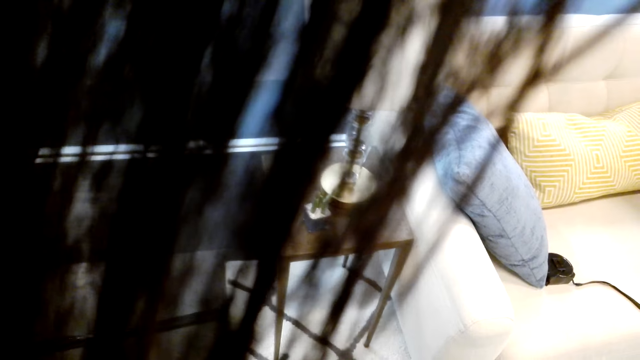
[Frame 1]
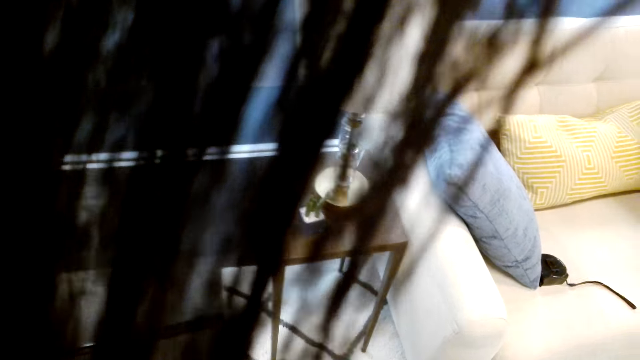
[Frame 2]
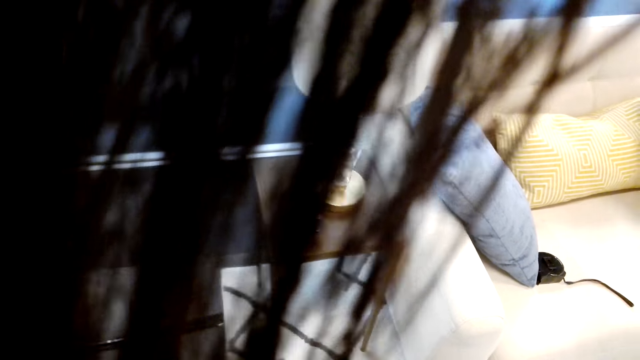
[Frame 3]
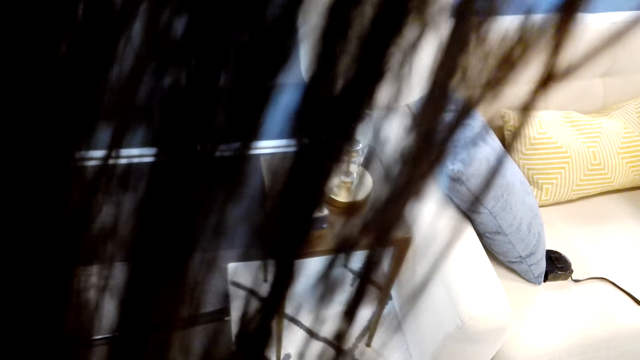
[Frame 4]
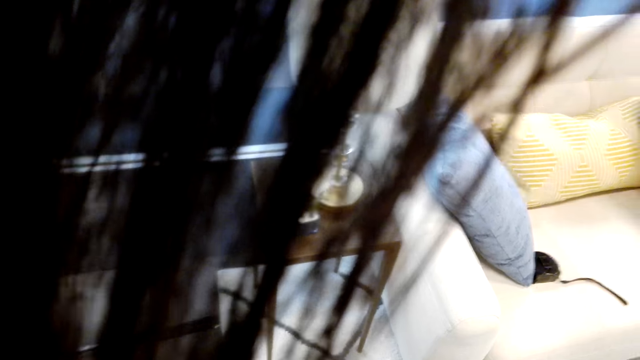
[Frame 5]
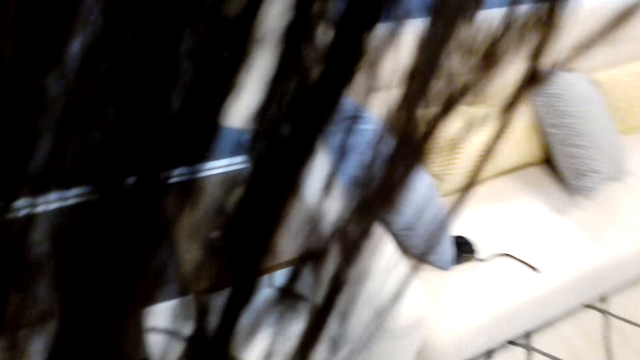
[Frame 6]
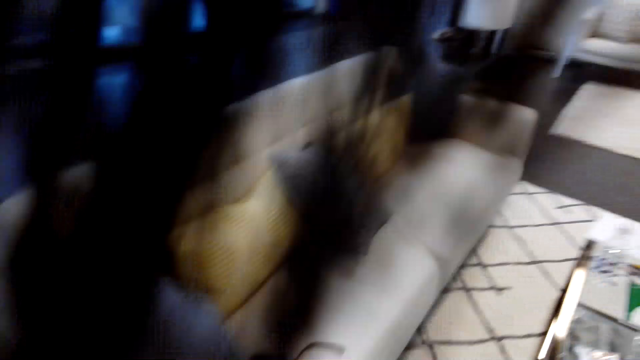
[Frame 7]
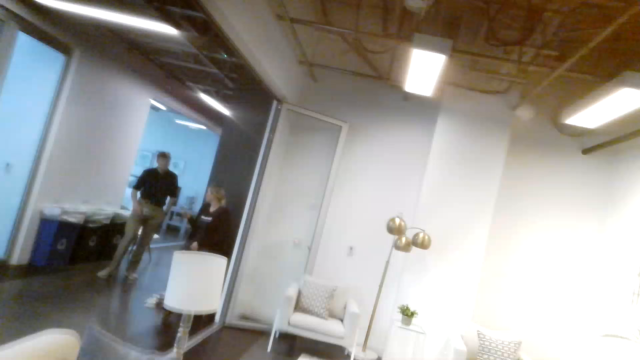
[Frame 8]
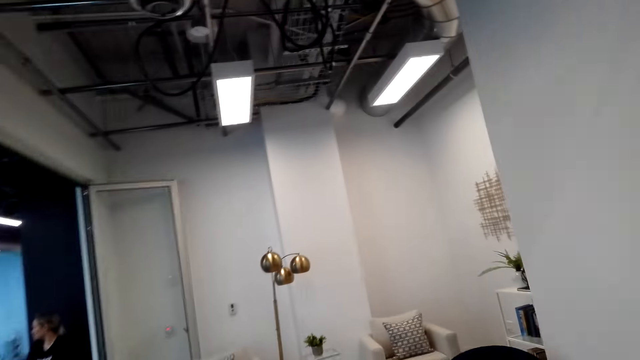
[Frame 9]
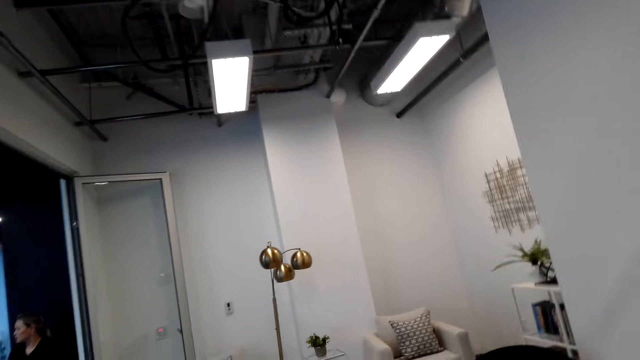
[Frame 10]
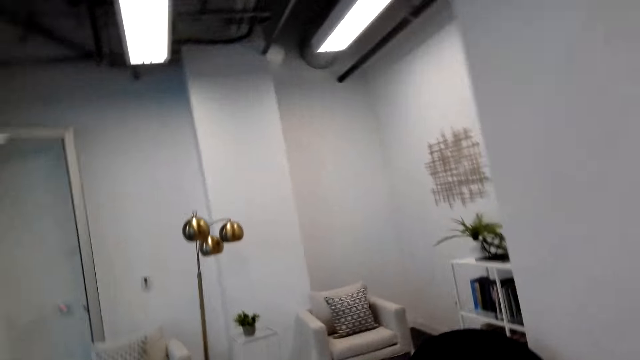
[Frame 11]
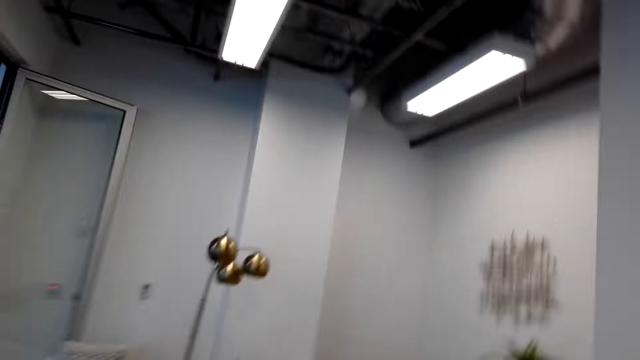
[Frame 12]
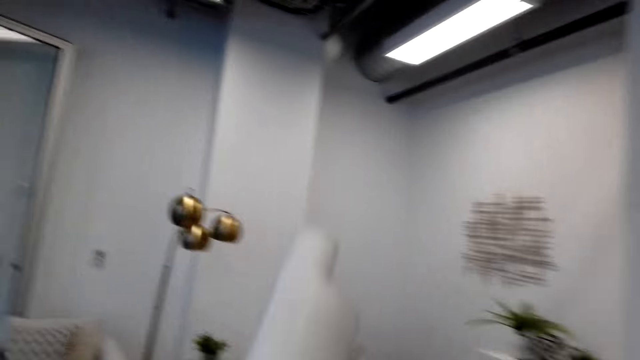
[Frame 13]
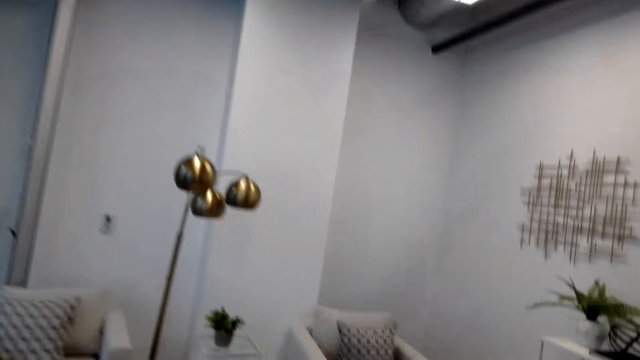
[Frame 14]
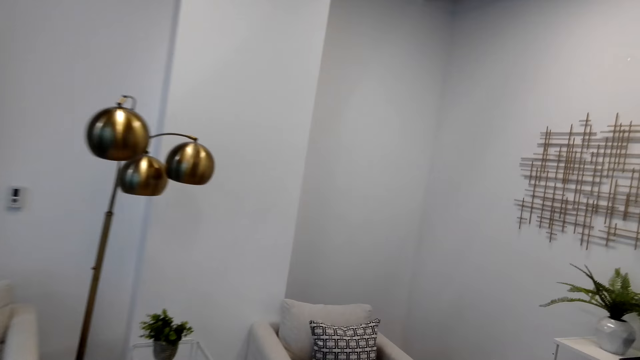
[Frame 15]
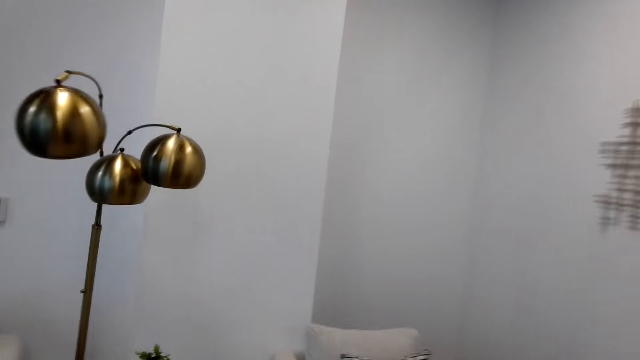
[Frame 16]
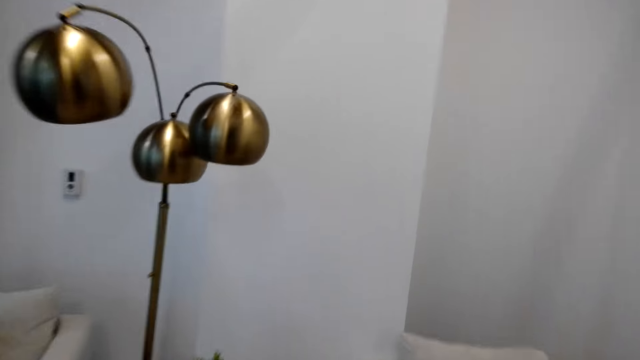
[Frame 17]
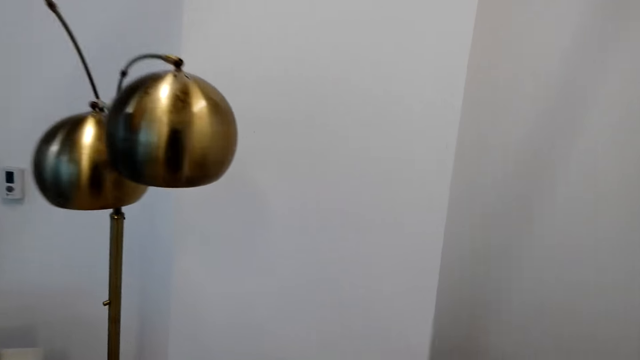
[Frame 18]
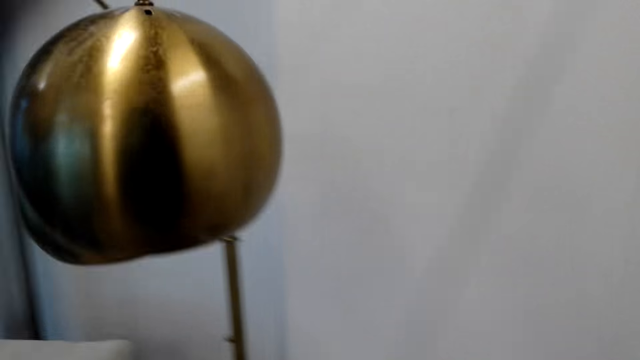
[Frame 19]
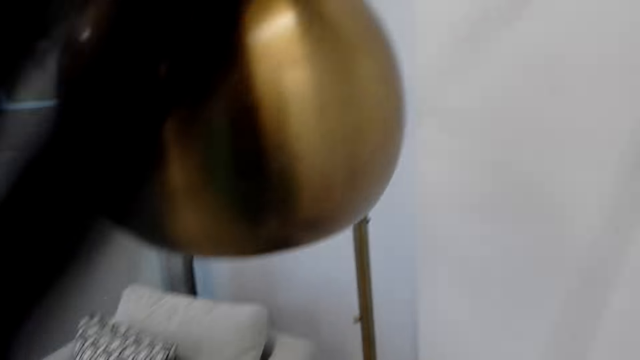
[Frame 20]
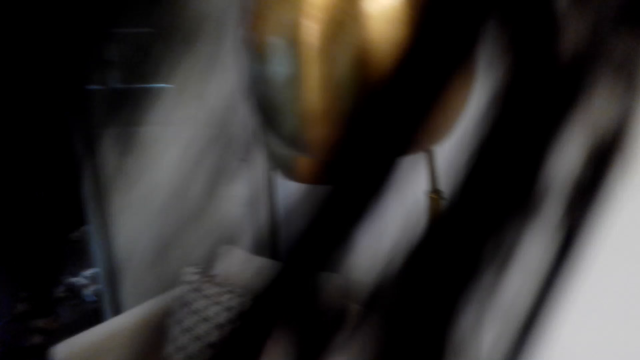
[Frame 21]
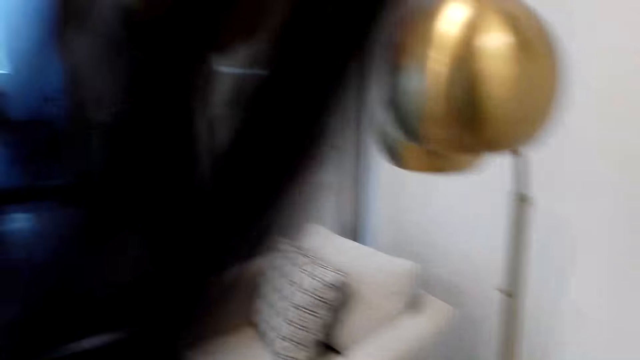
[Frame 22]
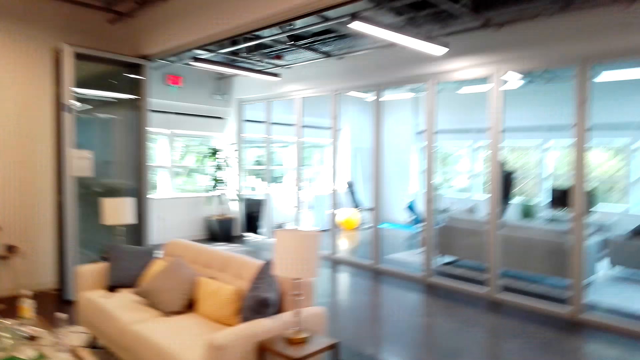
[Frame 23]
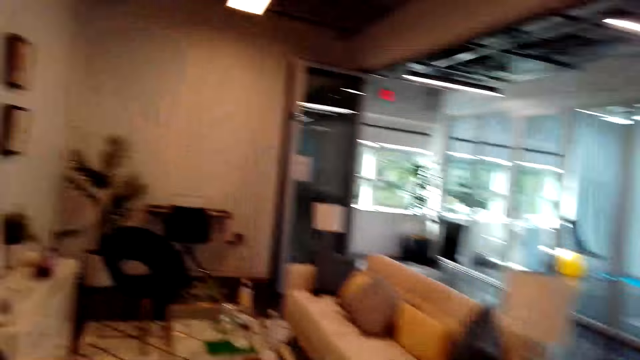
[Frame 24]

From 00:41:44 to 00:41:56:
The camera wearer walks.

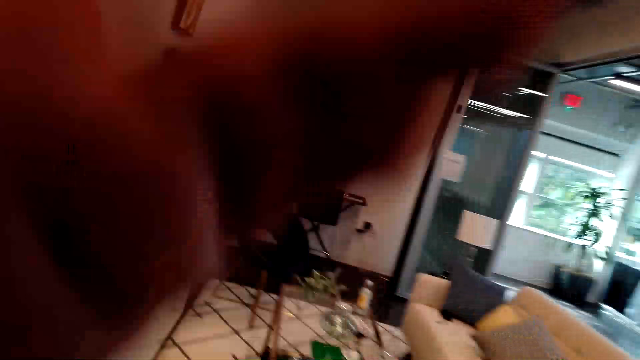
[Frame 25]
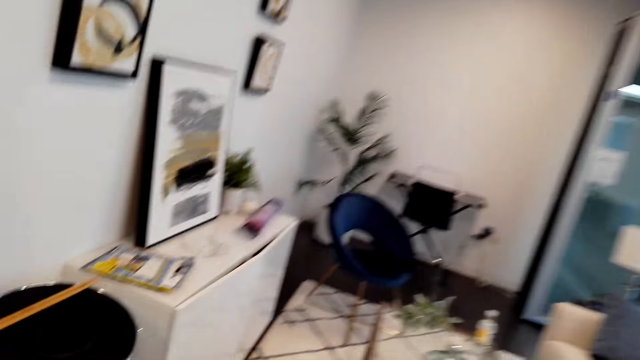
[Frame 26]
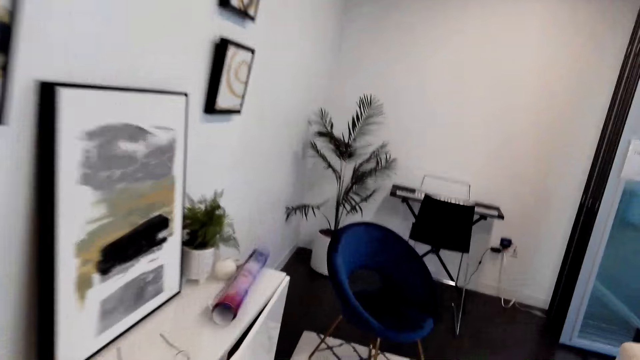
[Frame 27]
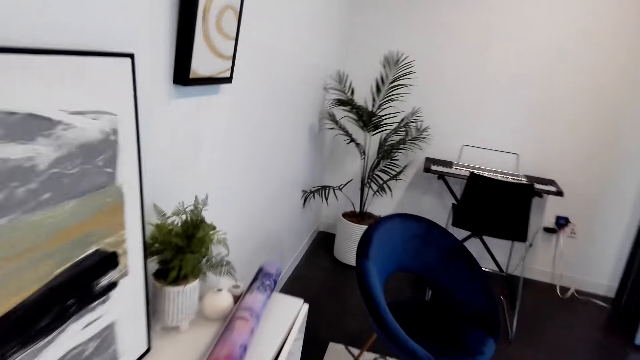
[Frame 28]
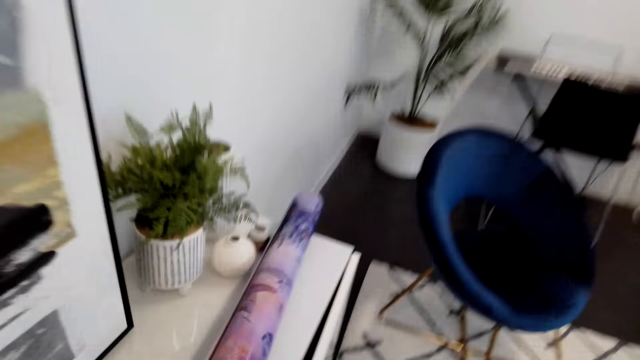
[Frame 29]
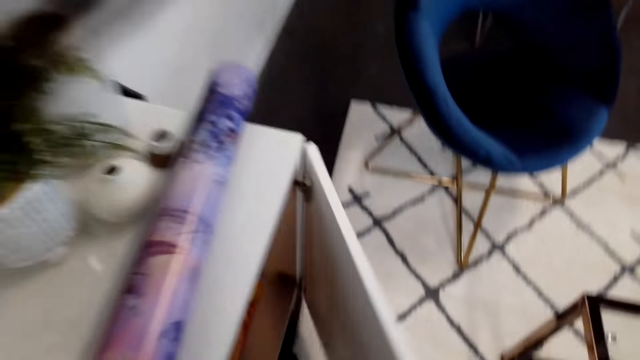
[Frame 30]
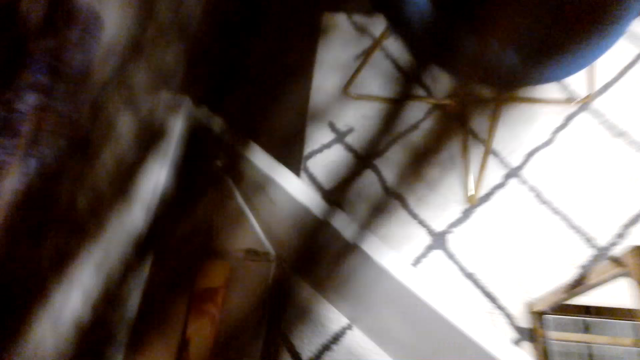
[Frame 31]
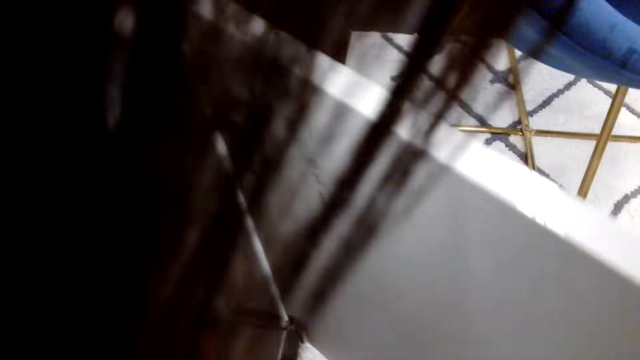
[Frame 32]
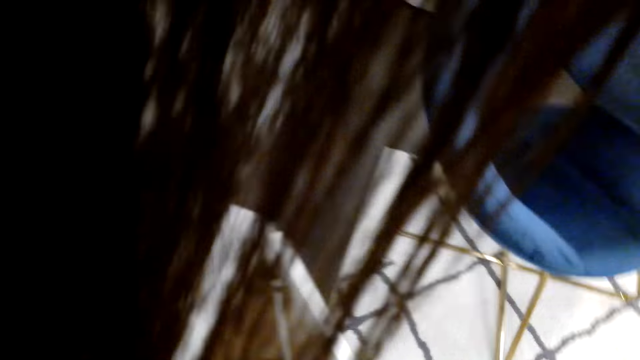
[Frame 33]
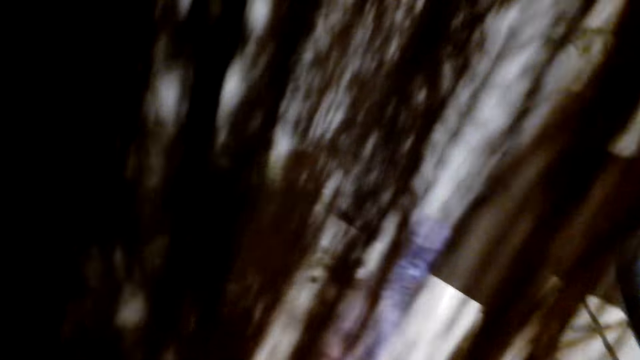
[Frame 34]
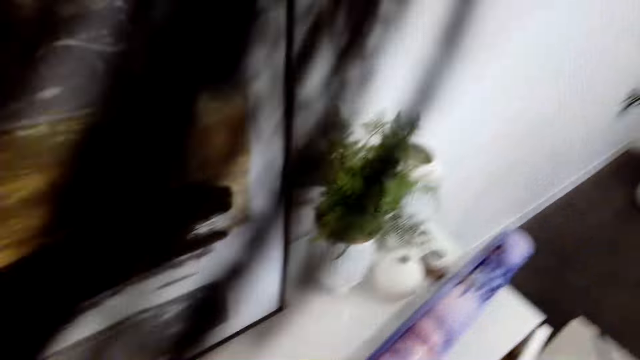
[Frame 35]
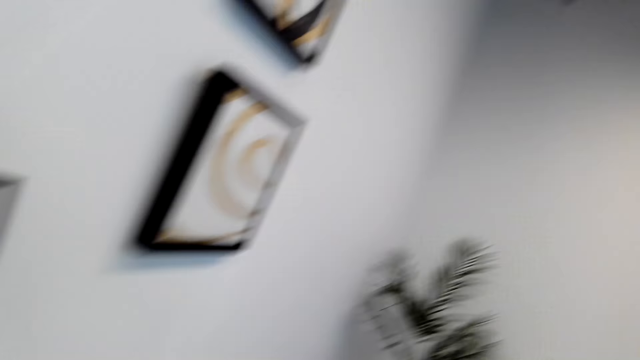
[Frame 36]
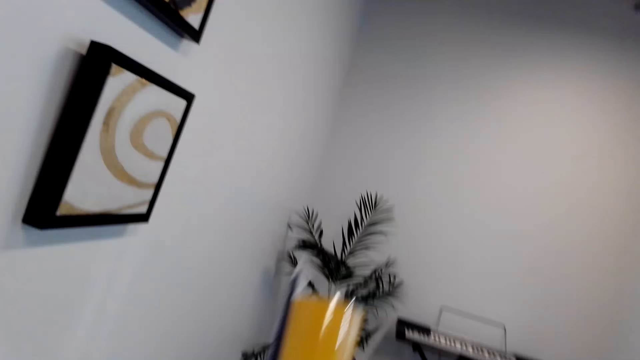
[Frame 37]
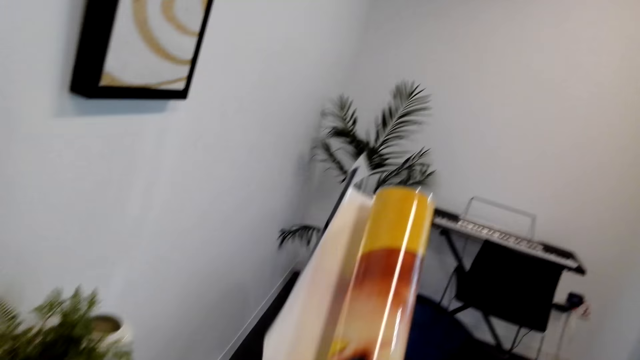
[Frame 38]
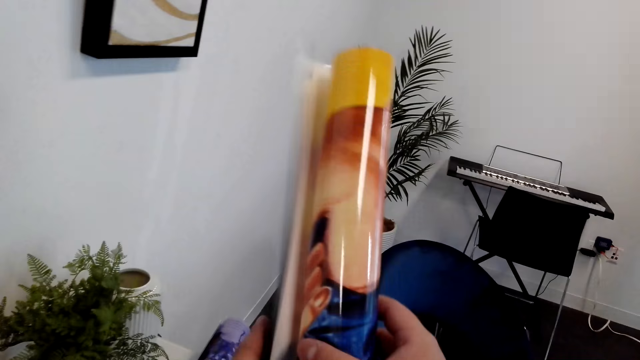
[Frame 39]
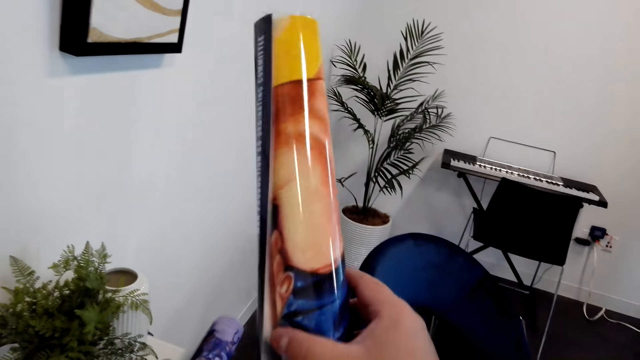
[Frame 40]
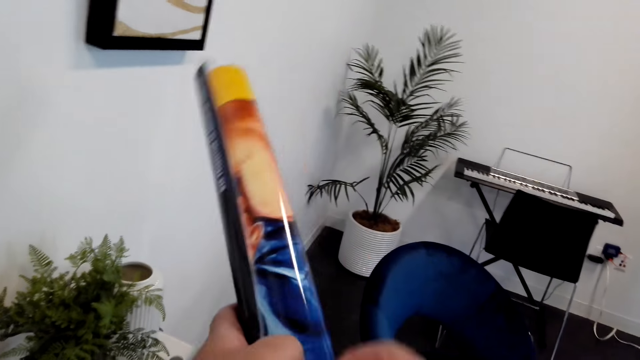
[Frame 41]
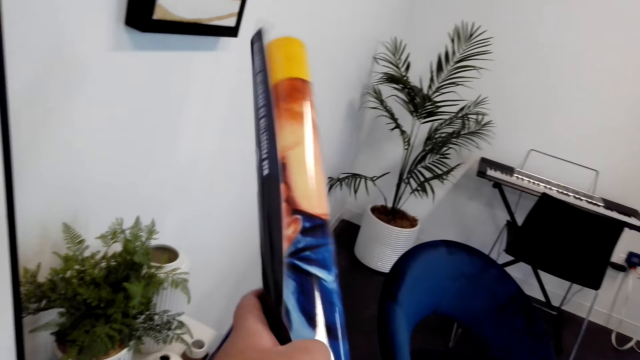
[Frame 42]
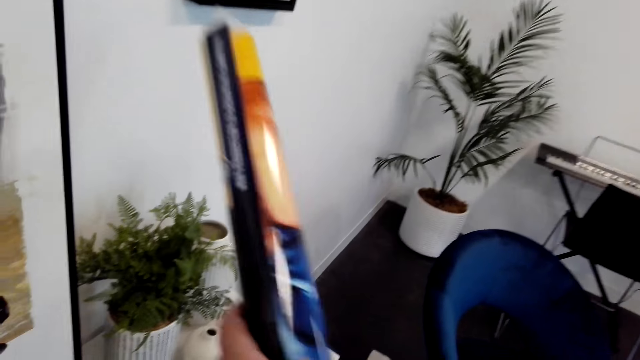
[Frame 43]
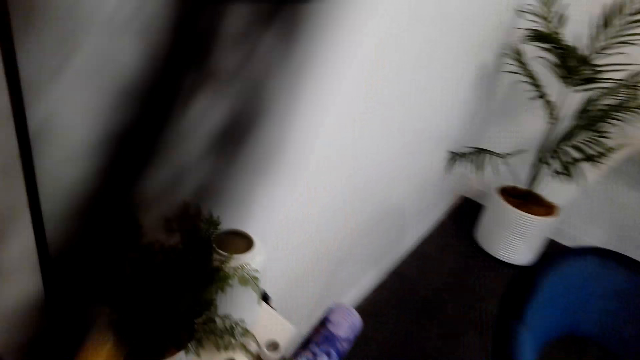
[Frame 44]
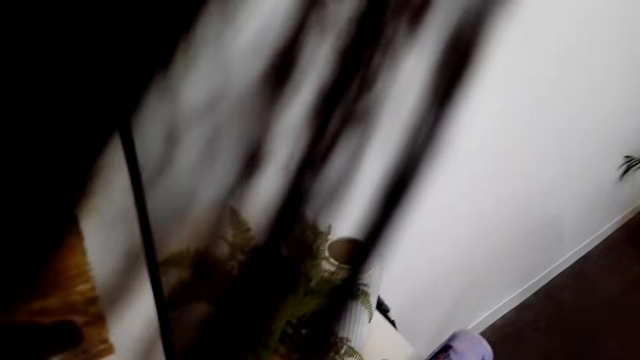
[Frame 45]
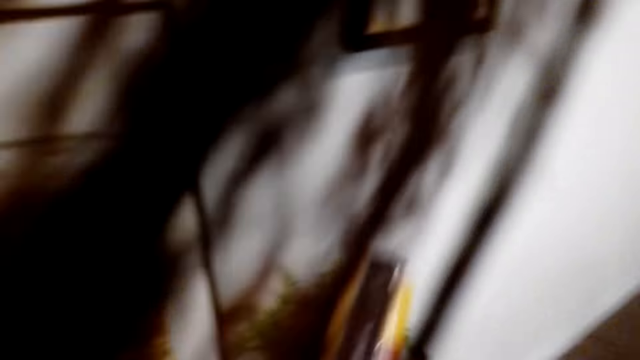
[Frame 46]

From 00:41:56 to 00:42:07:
The camera wearer opens a cabinet. They lift a paper. They hold the canvas paper.
